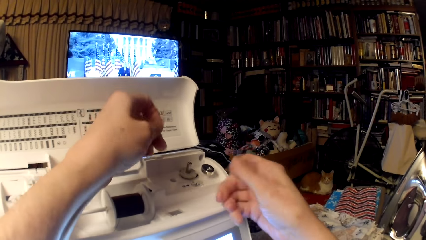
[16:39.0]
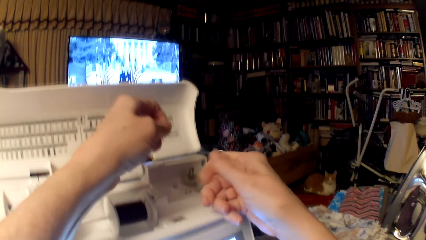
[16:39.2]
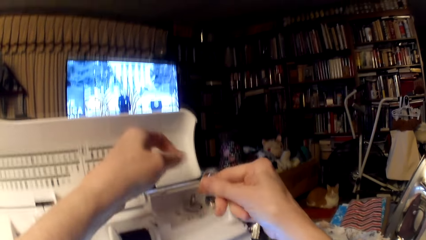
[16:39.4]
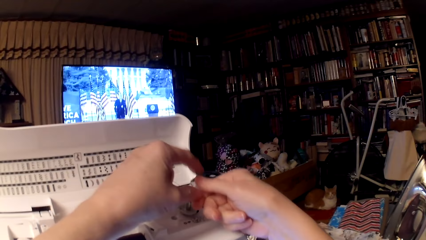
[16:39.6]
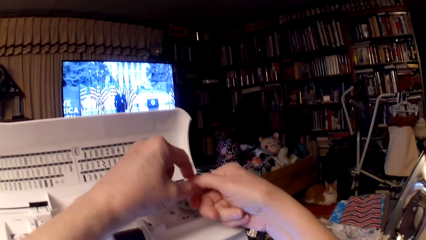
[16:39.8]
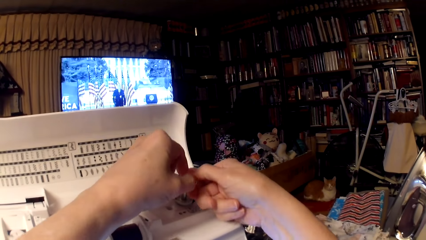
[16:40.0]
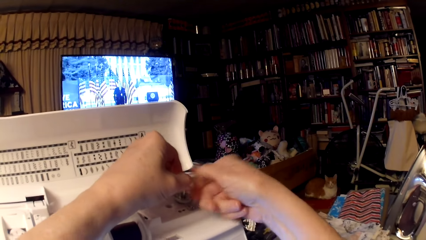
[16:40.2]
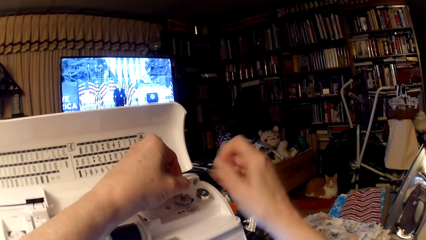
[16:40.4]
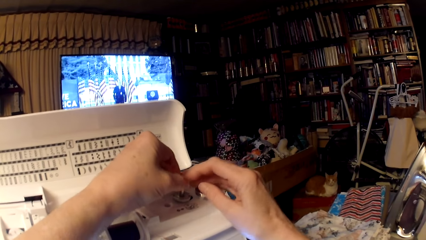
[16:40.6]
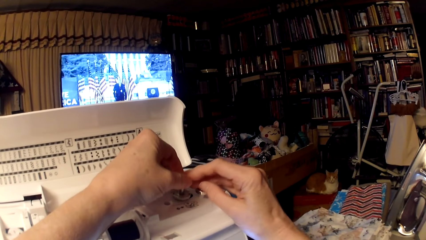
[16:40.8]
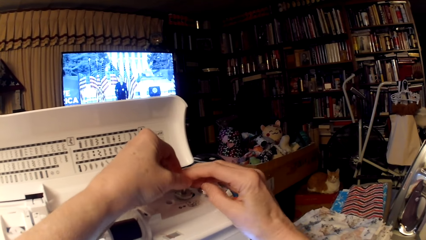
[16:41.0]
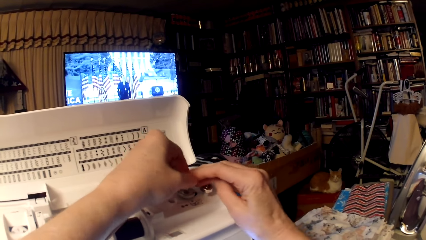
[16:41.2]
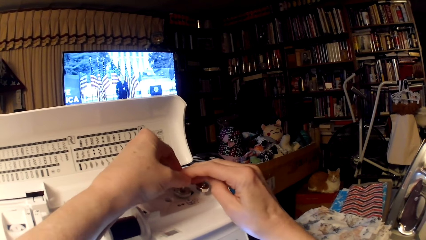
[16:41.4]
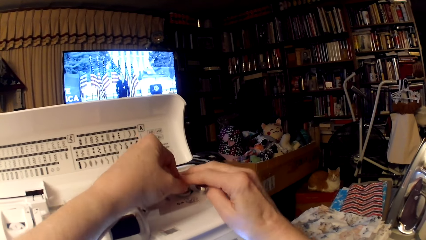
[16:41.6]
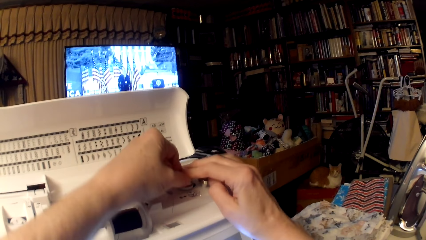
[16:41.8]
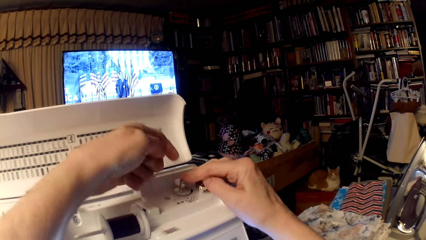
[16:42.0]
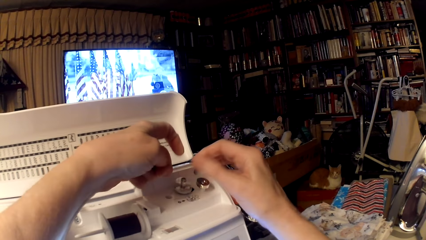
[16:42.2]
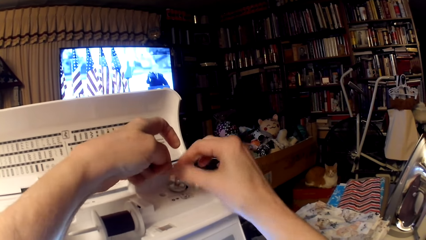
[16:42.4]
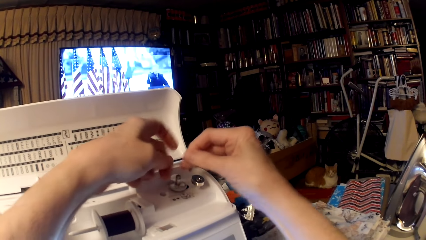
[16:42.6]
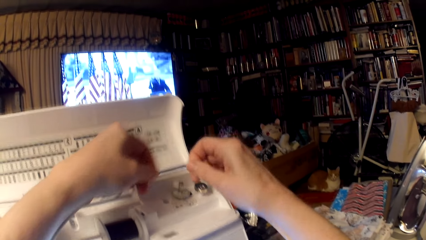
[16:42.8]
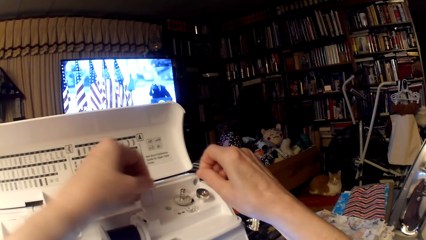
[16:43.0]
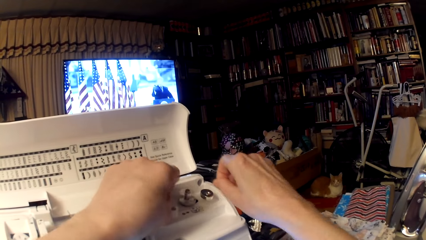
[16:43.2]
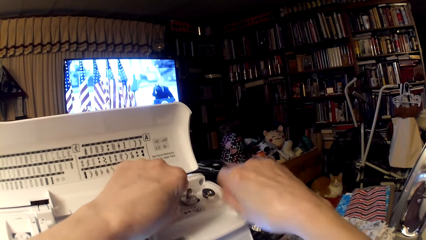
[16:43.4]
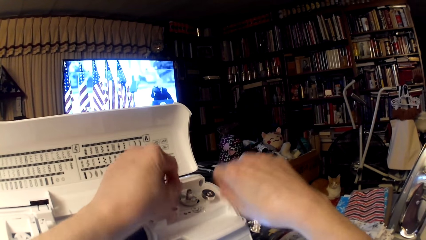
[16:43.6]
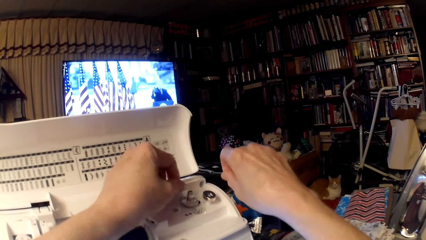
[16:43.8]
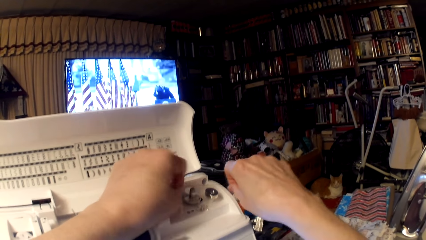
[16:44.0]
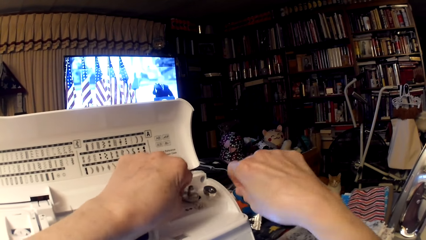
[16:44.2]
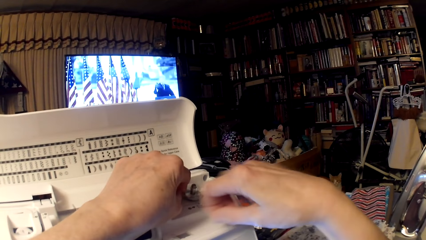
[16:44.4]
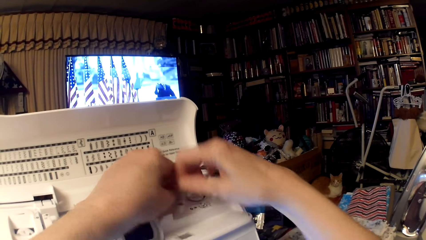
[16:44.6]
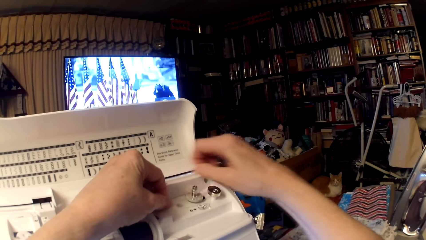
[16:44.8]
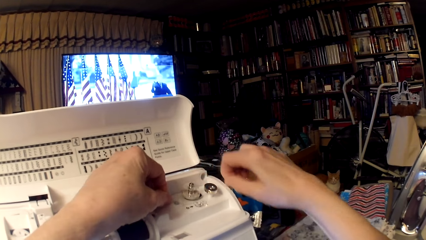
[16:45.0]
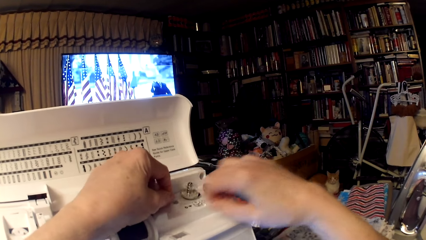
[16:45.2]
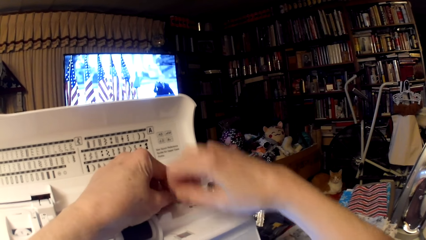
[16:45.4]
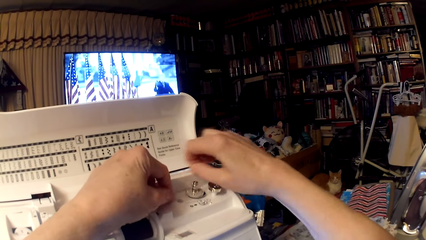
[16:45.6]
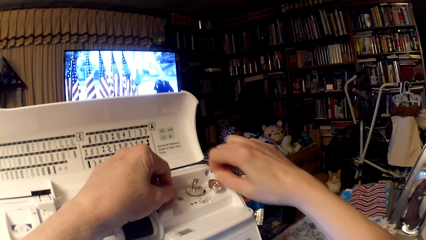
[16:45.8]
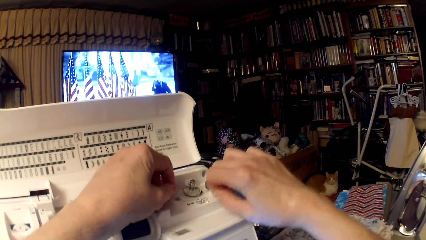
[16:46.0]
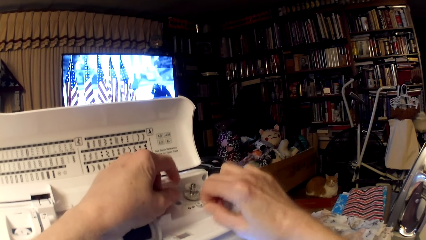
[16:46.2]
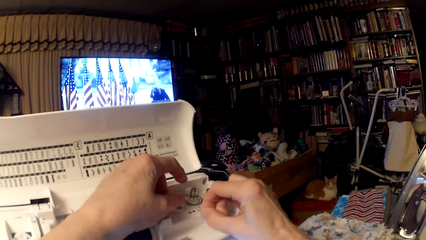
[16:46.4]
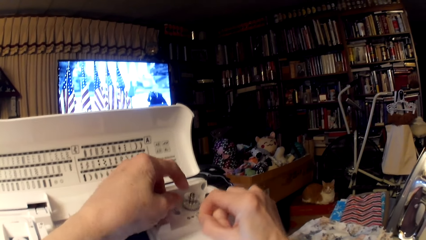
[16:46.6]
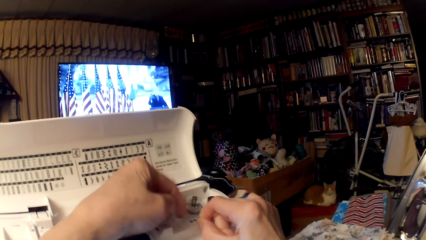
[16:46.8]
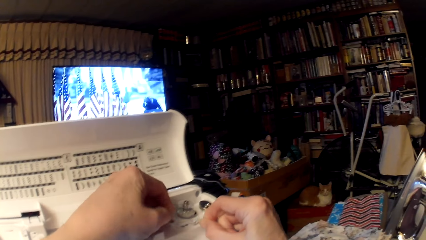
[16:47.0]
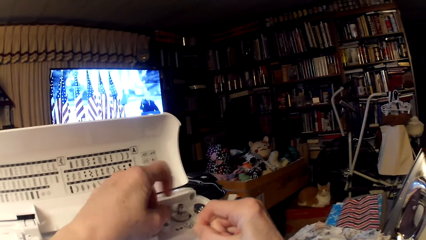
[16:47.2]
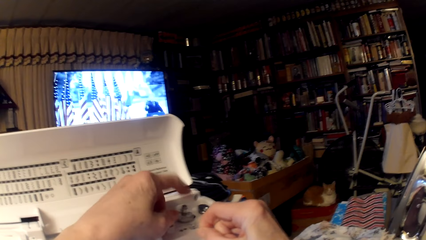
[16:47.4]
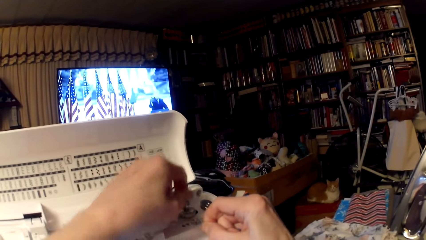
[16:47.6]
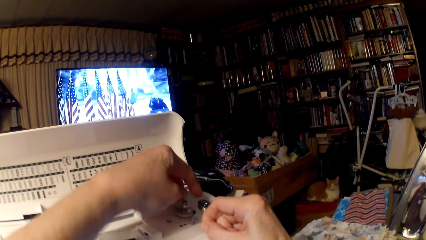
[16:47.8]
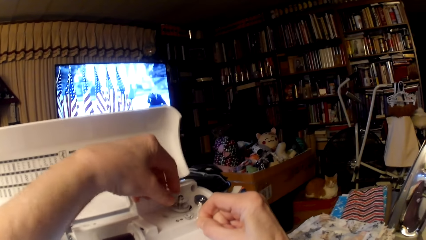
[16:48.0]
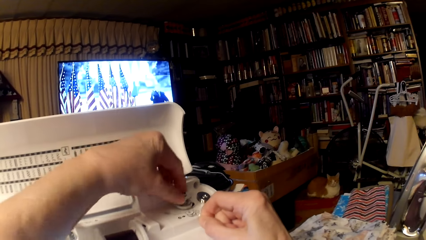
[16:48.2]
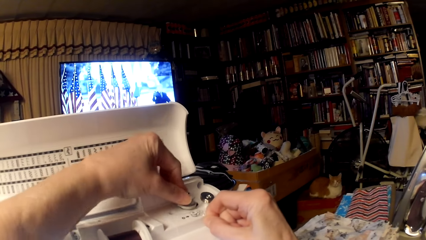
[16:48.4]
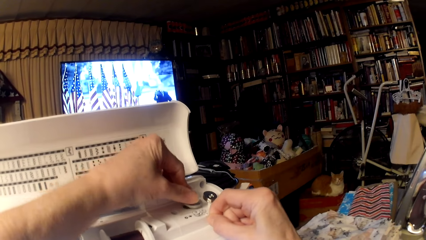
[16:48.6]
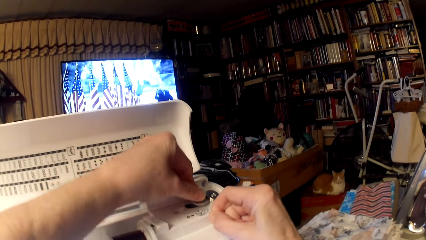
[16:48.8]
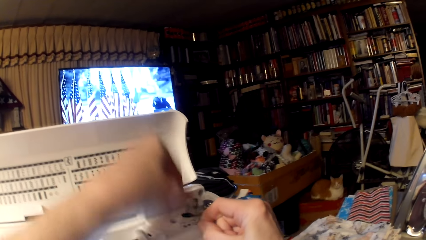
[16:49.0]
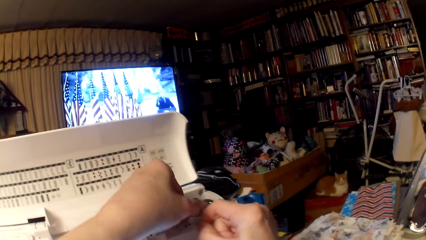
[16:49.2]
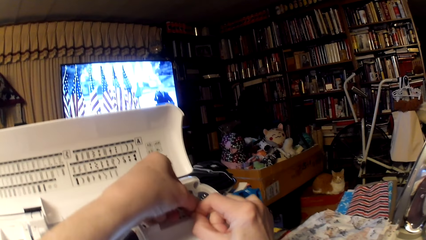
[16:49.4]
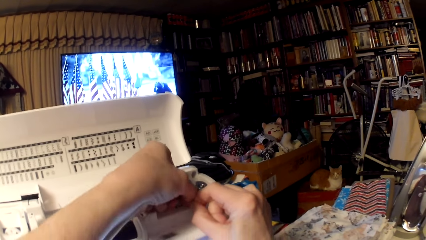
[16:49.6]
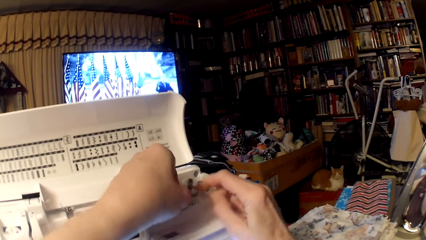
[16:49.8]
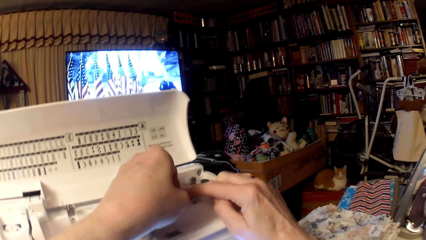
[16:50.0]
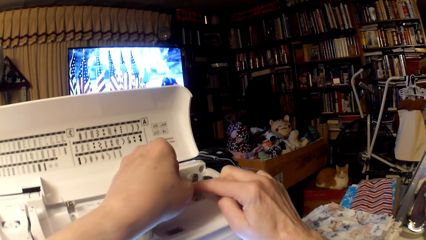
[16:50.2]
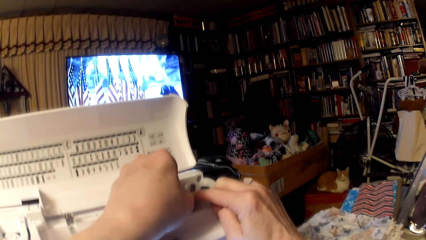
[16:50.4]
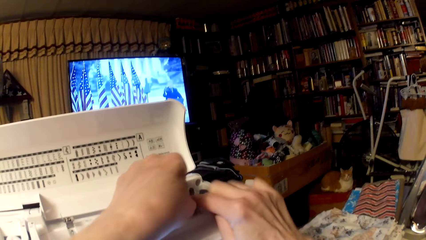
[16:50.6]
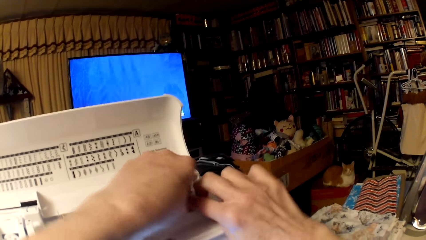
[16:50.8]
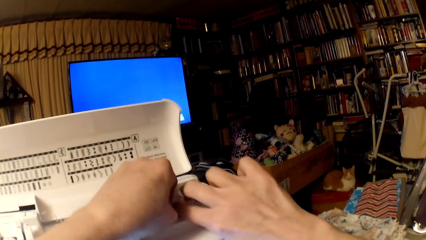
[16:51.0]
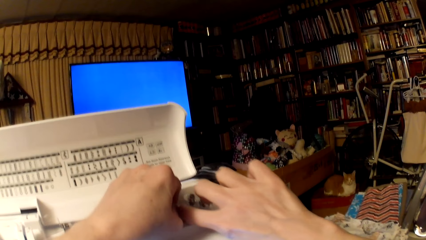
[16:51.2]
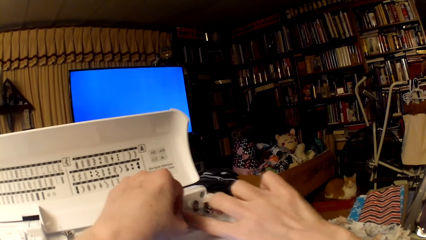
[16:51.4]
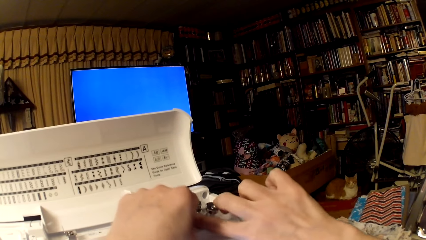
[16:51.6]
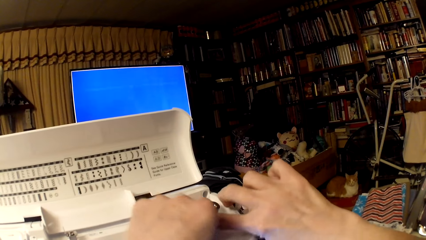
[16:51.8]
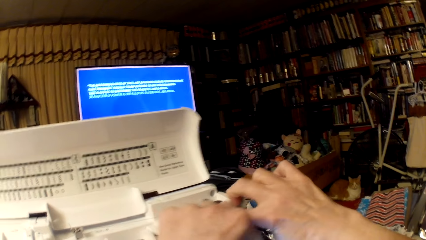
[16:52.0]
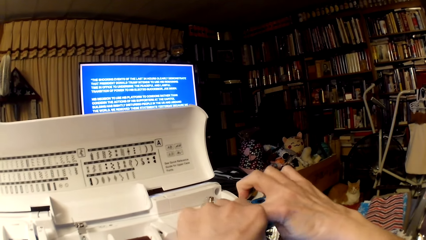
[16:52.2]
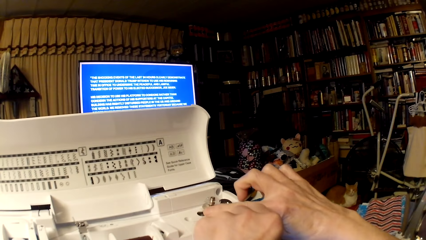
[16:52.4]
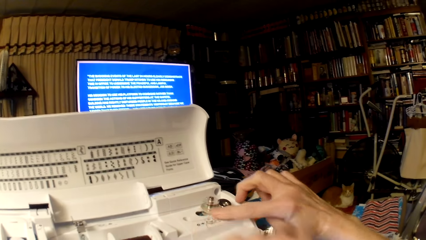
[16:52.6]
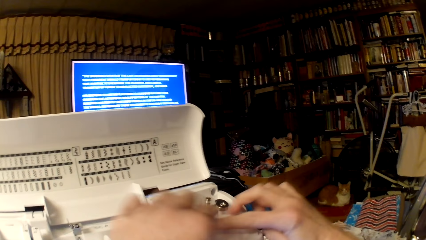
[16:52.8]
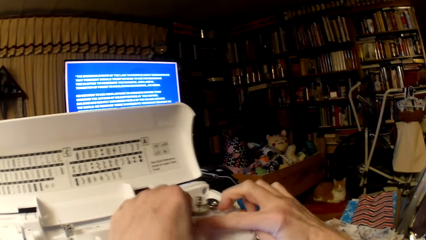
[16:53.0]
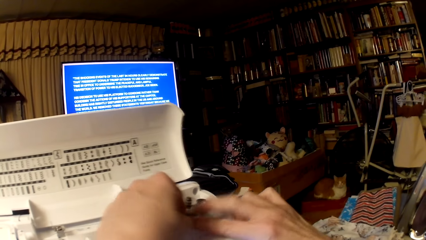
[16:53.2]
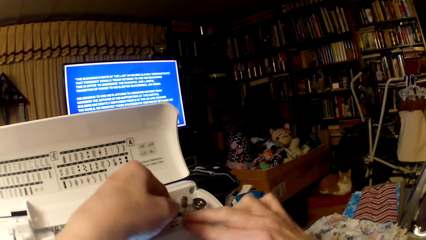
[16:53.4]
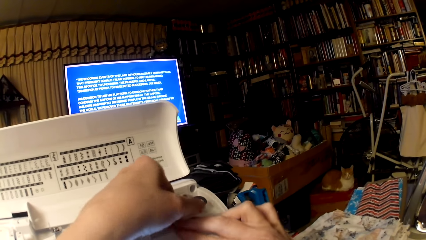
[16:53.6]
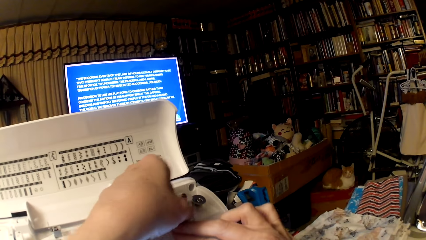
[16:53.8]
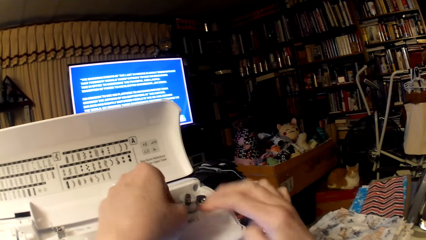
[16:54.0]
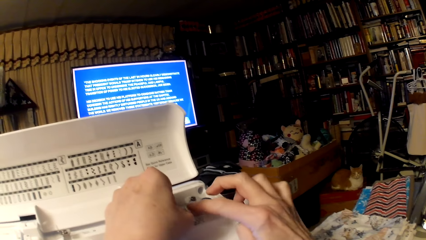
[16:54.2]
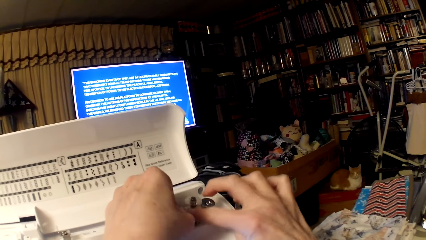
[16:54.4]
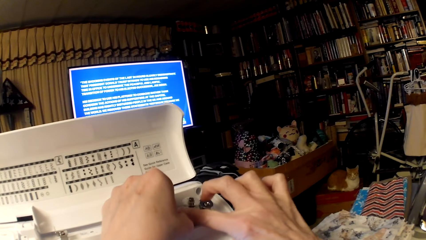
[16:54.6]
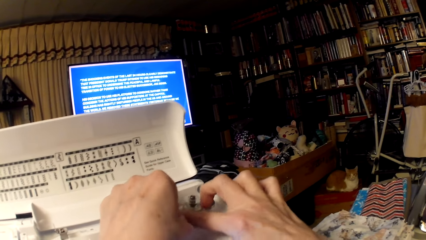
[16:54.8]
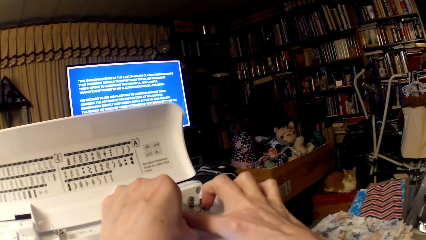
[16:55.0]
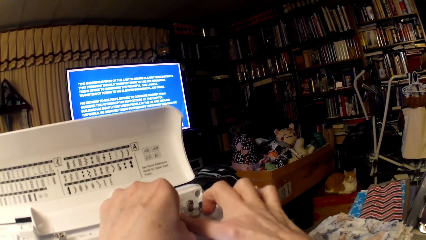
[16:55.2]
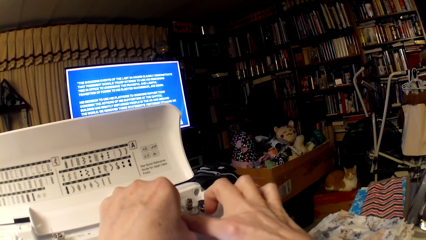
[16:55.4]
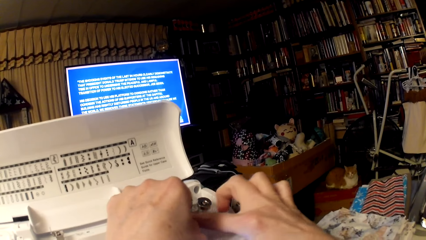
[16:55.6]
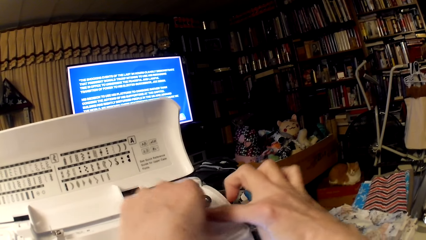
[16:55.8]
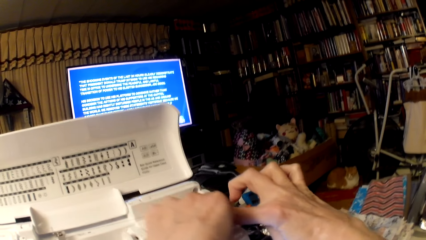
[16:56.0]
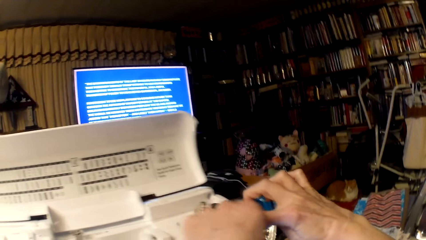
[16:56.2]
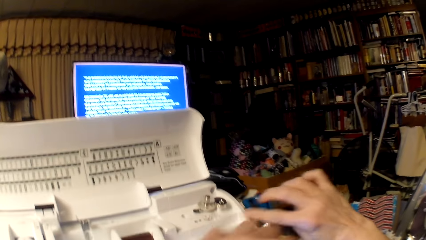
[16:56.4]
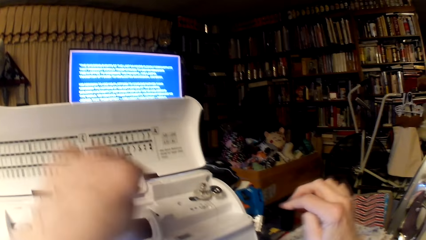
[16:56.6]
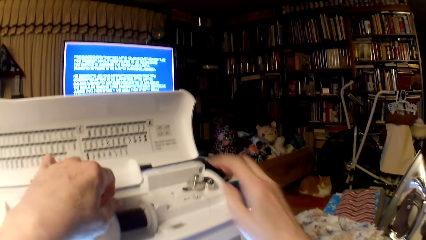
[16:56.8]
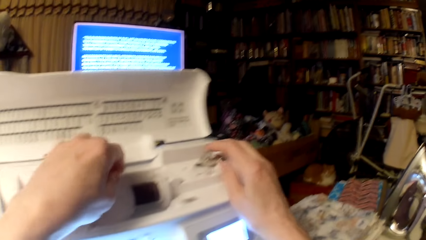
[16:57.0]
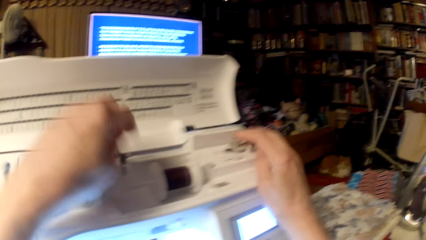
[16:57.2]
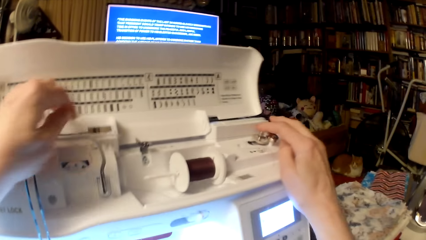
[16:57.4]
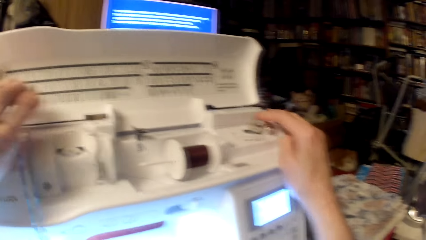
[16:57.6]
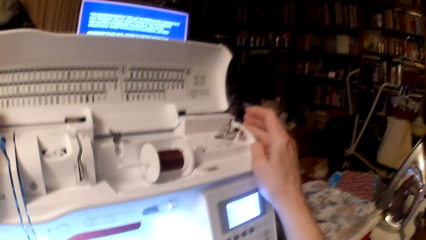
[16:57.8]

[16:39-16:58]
The camera wearer rotates the thread on a bobbin. They put the bobbin on a bobbin binder spindle. They fold the sewing thread on the bobbin. They rotate the thread on a spin roll.
